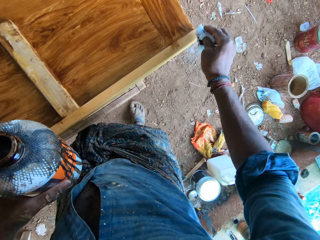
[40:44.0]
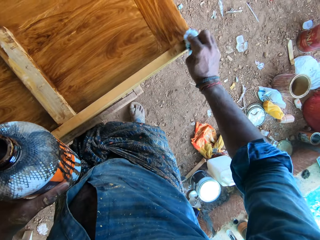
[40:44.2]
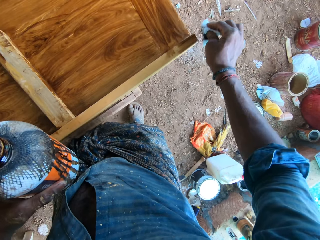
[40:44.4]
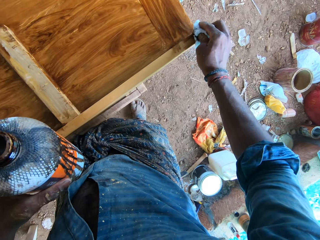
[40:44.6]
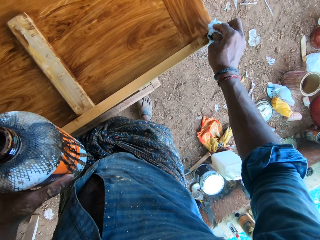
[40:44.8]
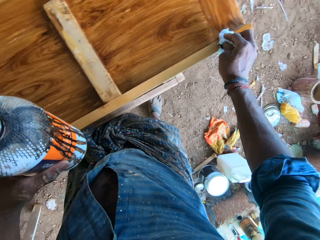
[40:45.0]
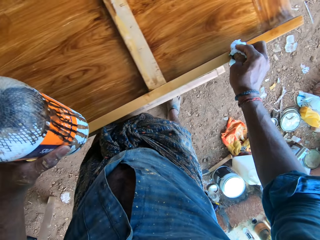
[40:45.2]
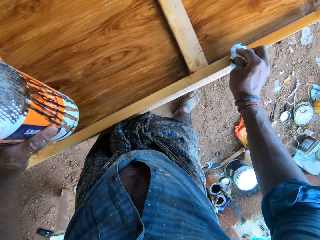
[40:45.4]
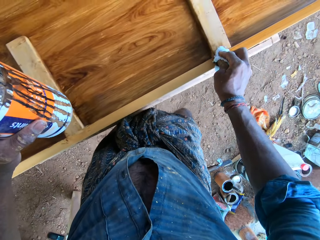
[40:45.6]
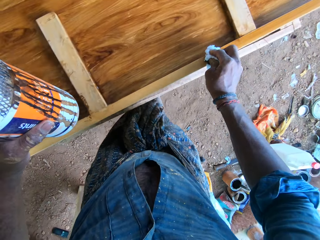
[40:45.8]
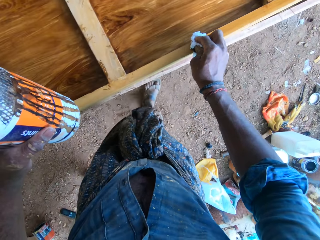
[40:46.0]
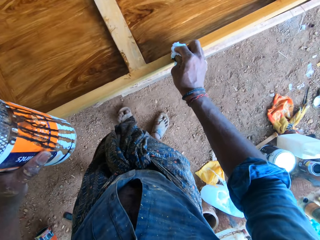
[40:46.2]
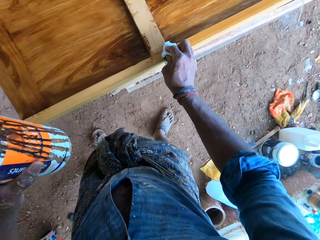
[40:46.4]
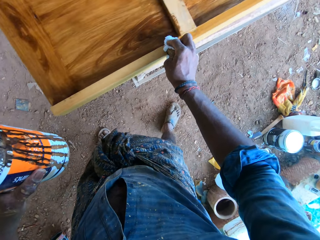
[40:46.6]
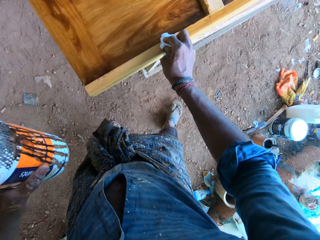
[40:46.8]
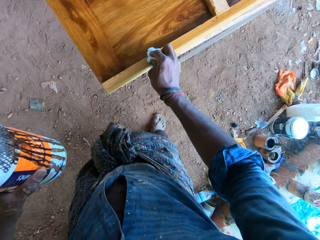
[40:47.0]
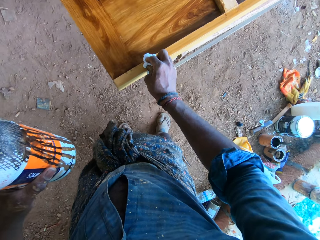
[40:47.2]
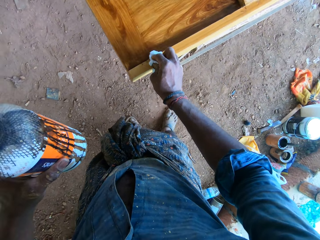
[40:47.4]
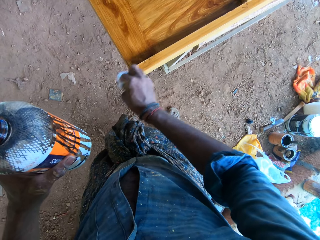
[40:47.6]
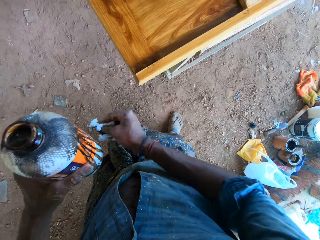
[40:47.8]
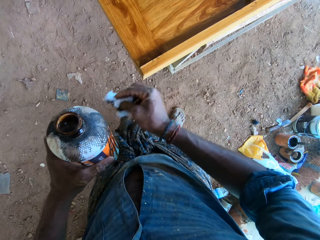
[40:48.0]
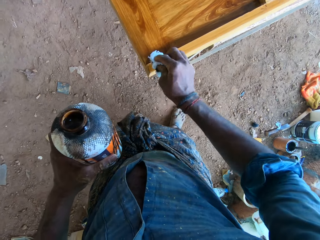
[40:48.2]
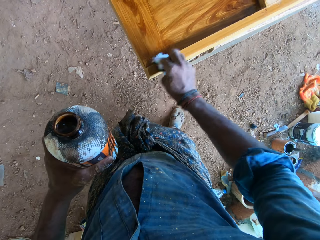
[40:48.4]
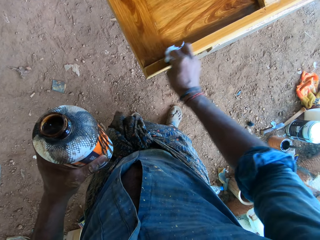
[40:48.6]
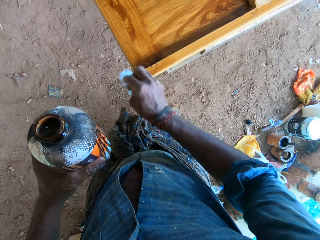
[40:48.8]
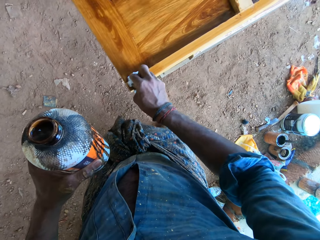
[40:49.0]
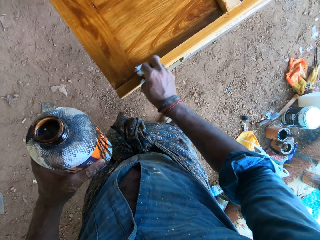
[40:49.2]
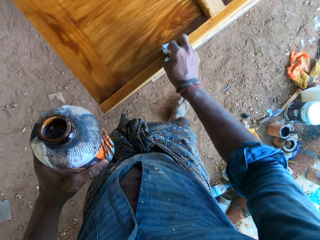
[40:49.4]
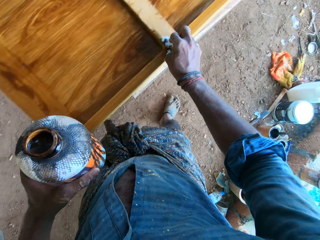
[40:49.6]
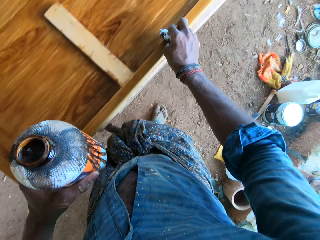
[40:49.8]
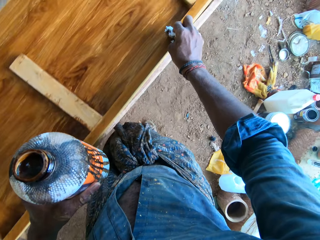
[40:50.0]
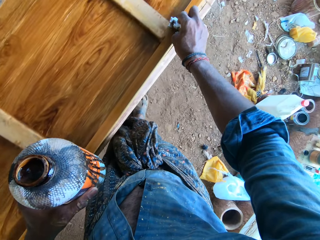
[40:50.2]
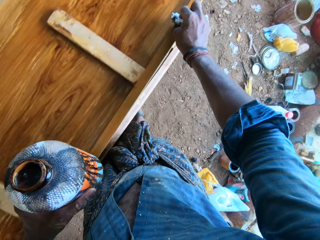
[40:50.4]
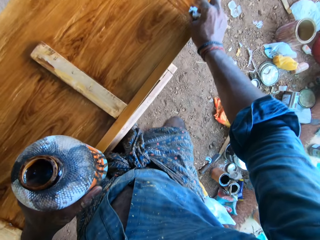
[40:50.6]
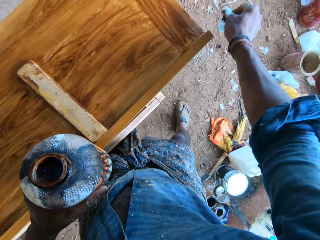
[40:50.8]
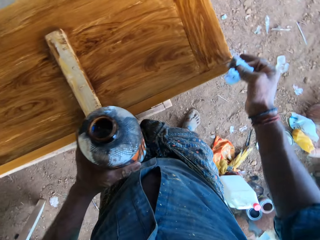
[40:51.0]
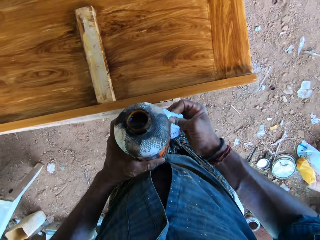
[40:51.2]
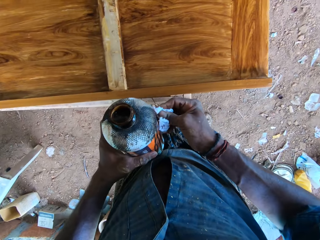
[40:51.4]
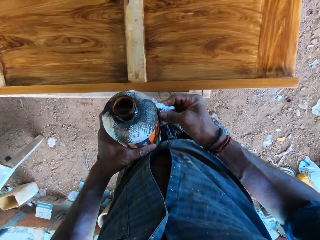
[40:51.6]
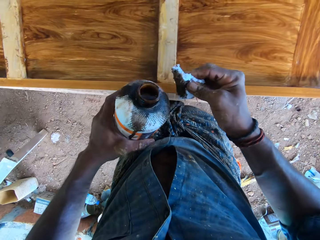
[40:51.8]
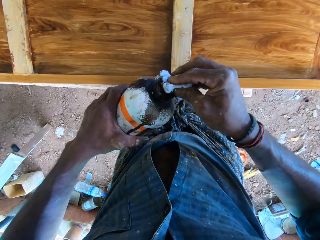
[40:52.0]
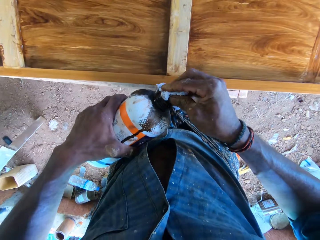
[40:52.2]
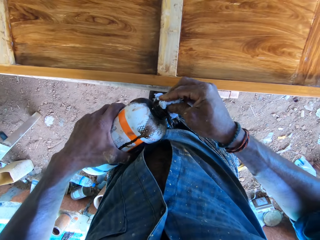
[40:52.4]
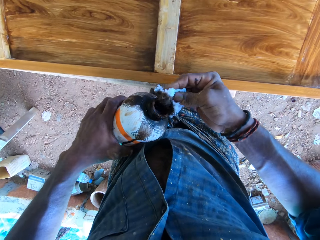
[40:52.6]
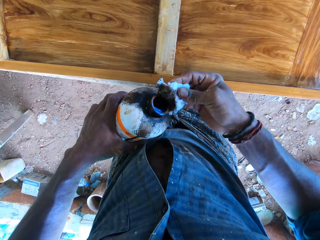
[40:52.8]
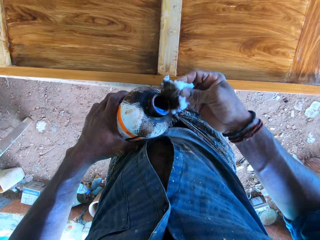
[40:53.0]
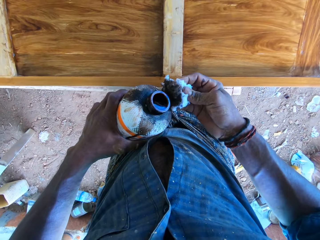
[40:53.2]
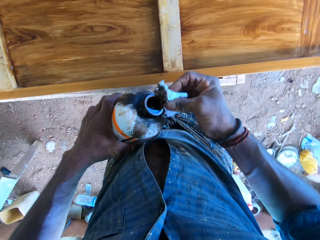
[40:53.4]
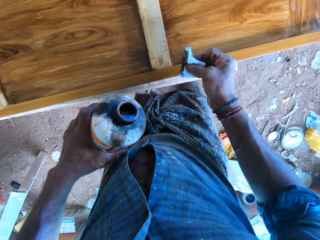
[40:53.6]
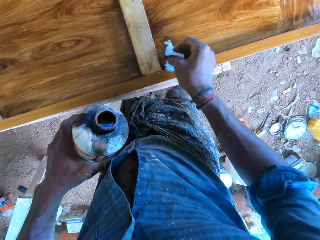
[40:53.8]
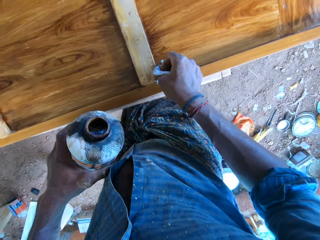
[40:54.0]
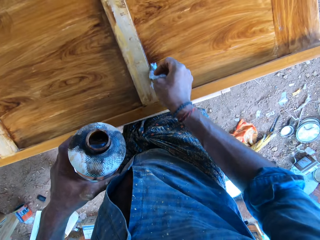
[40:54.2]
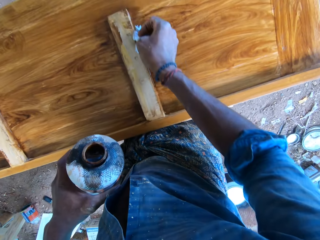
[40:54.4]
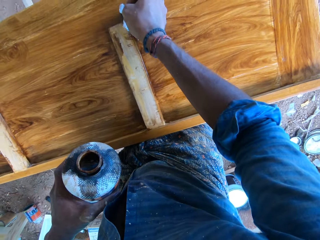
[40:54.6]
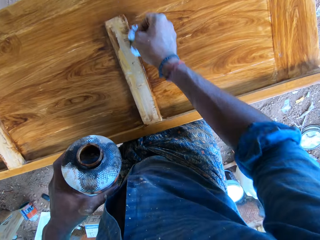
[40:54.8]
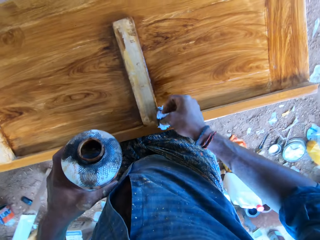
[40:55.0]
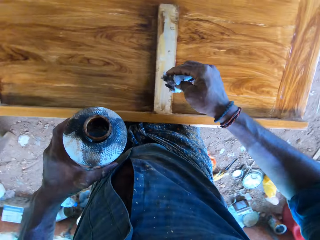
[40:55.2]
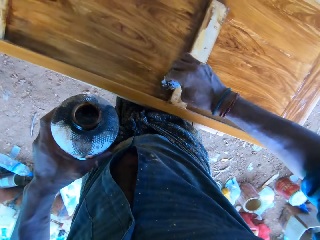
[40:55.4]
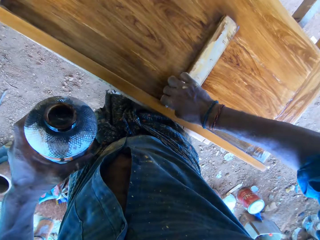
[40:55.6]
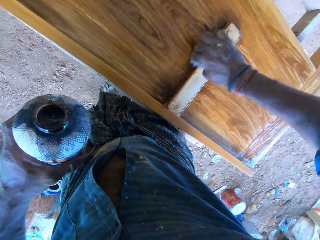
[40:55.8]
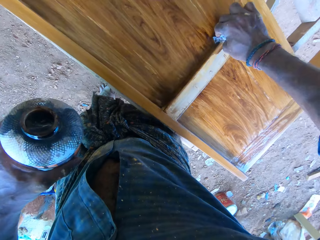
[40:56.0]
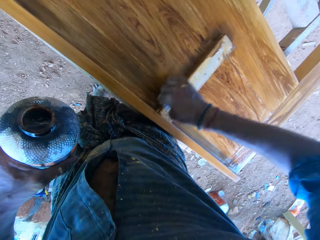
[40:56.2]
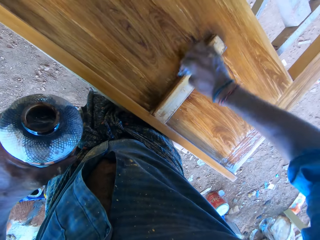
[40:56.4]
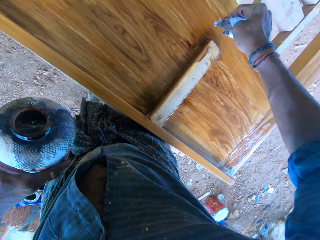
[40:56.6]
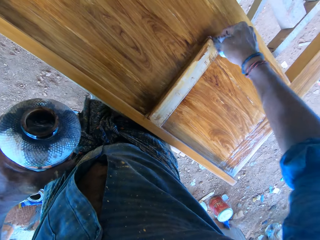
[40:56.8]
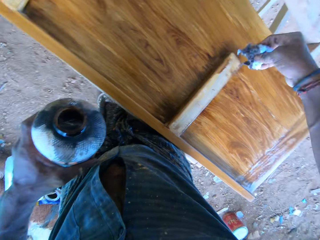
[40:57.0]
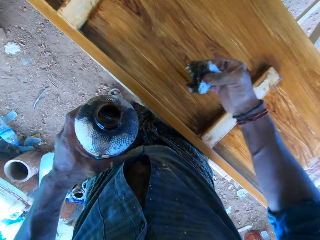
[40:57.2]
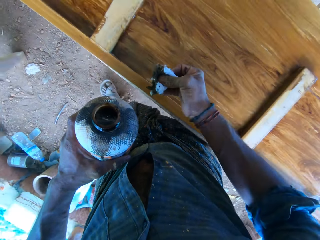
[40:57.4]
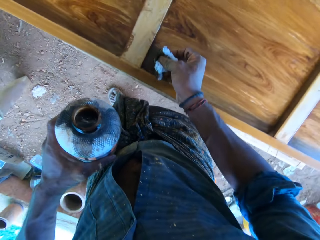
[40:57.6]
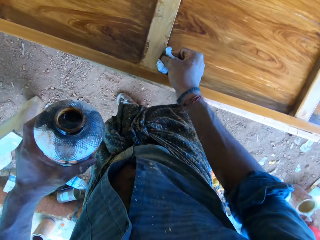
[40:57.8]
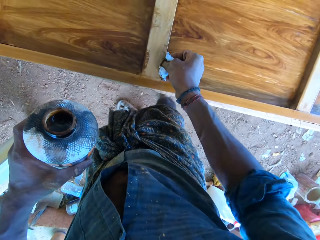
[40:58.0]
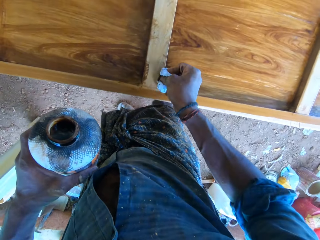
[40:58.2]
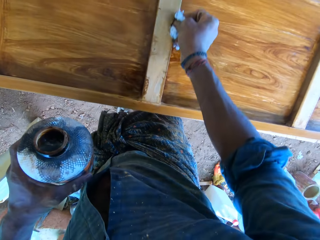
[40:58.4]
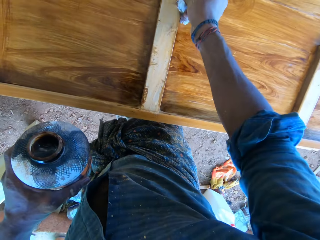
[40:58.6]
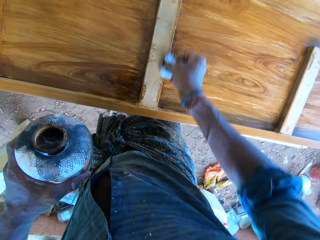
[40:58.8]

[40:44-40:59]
The camera wearer polishes the wooden board on the workbench frame with the piece of muslin in his right hand. He touches the bottle of wood polish in his left hand with the cotton wool in his right hand. He pours the wood polish from the bottle of wood polish in his left hand on the cotton wool in his right hand. He polishes the bed frame side panel on the wooden frame on the ground with the wood polish on the cotton wool in his right hand.

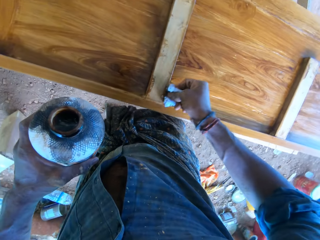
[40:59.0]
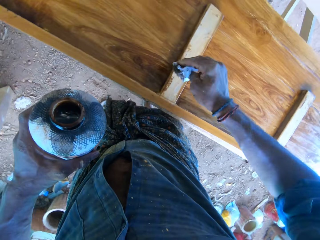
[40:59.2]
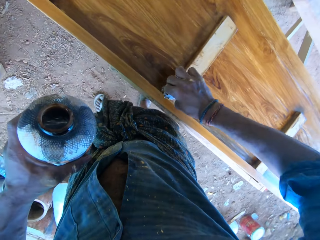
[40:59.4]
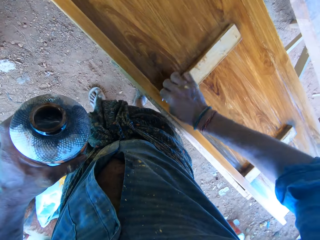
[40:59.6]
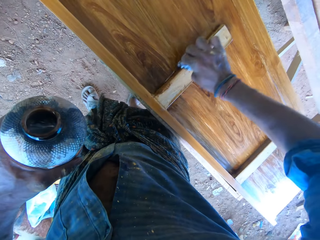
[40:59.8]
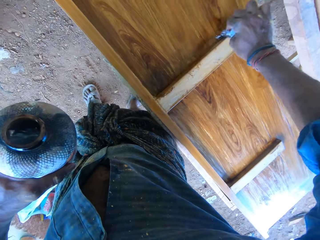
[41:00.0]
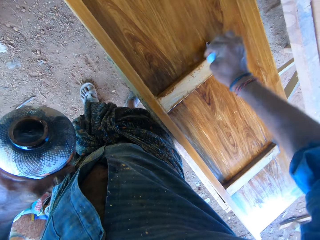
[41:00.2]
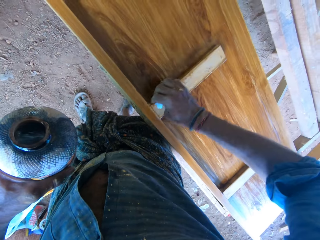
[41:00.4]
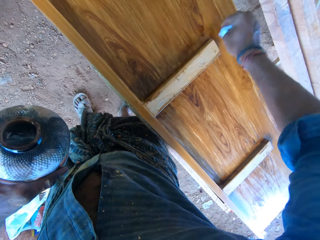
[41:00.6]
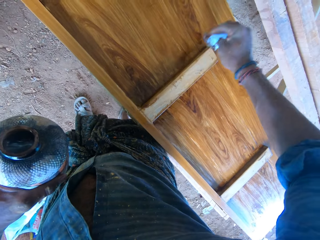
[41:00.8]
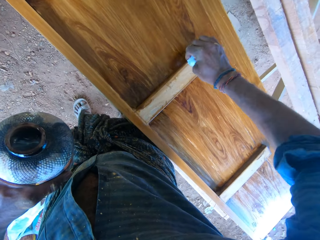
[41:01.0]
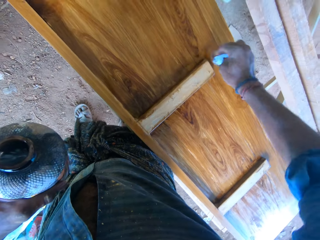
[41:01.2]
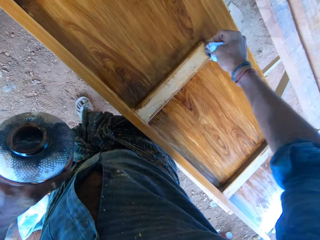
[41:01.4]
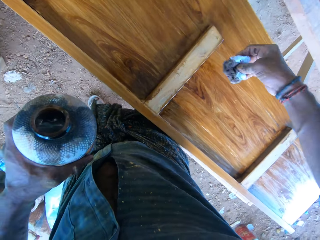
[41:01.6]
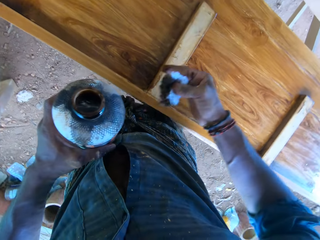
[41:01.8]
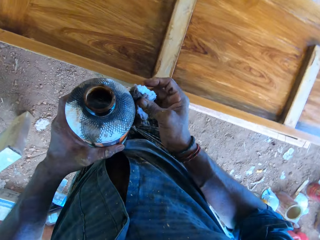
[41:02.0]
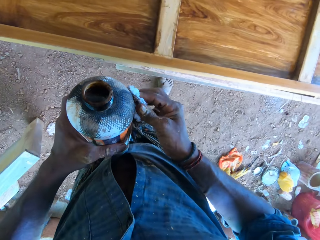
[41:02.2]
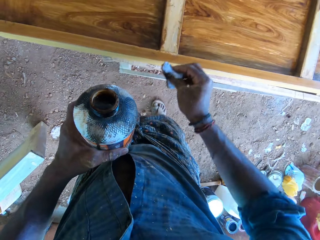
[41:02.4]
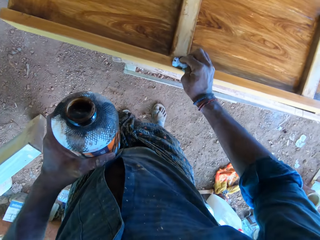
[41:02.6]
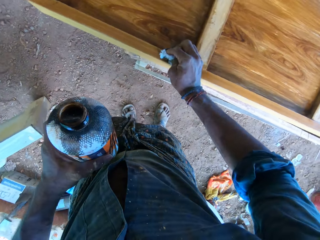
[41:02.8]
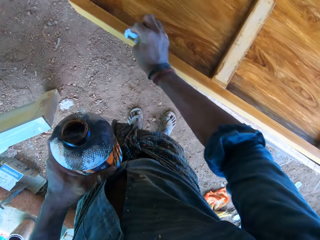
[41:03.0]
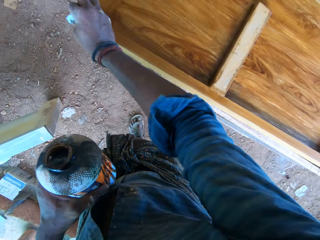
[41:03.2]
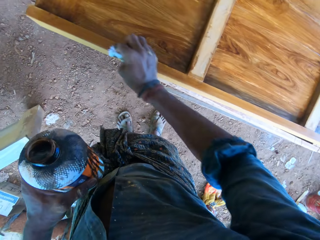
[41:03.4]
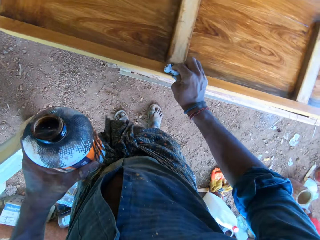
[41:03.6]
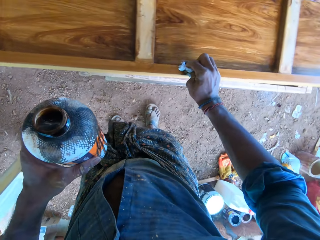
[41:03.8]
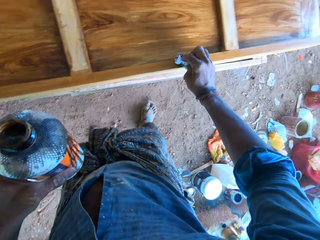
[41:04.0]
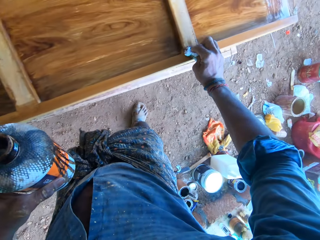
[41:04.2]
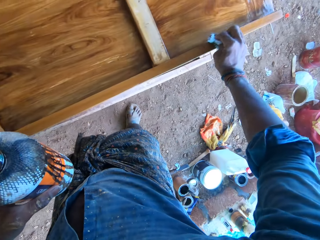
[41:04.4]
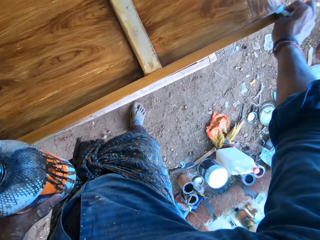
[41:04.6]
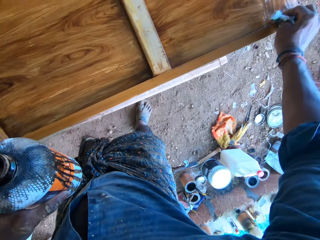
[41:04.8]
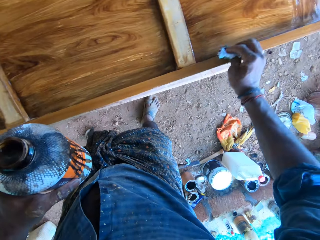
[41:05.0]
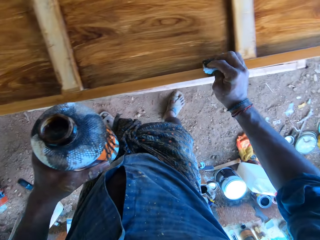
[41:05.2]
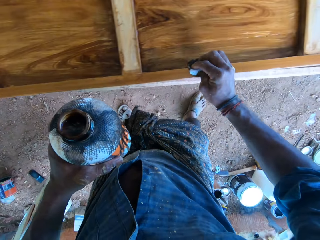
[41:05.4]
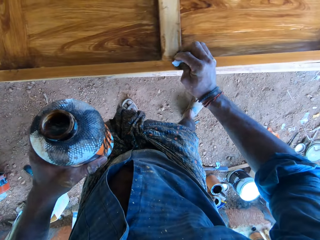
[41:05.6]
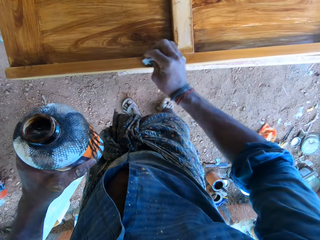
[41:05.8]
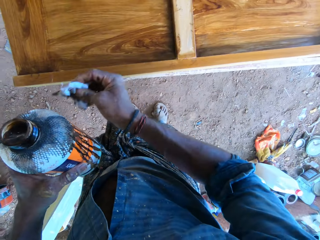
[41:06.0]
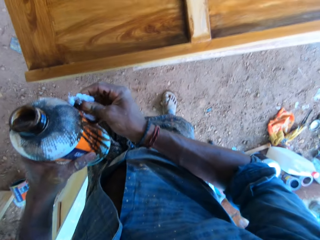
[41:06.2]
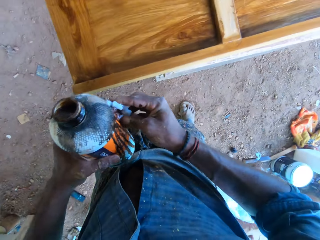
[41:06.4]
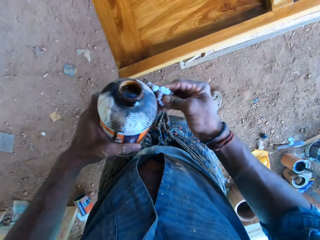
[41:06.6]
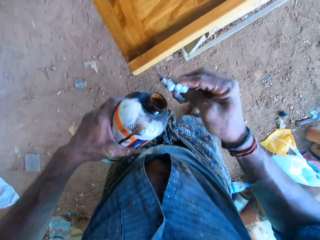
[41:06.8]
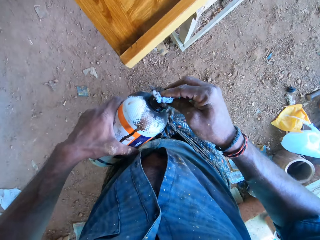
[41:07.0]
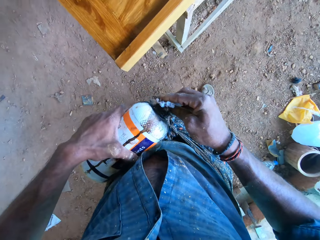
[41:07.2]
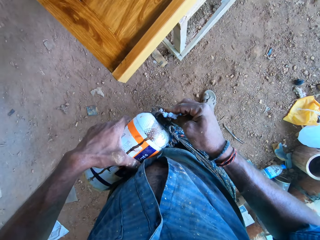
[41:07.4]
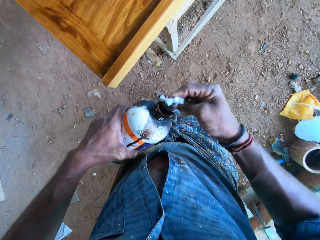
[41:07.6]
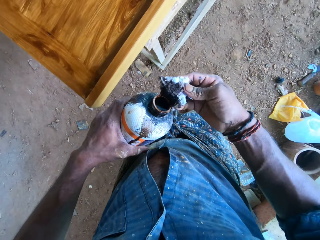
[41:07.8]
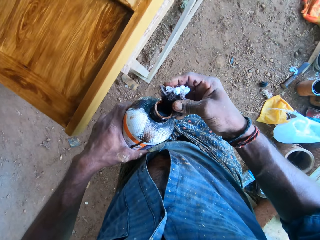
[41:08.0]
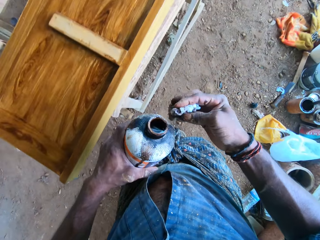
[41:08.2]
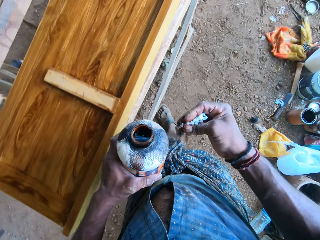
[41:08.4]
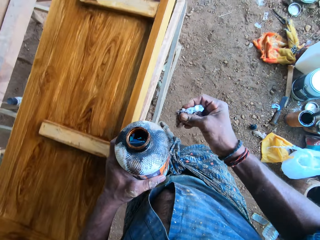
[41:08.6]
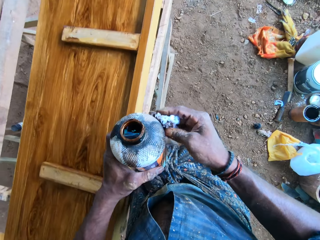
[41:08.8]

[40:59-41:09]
The camera wearer flips the cotton wool on the bottle. He touches the bottle of wood polish in his left hand with the cotton wool in his right hand. He polishes the bed frame side panel on the wooden frame on the ground with the wood polish on the cotton wool in his right hand. He touches the bottle of wood polish in his left hand with the cotton wool in his right hand again. He pours the wood polish from the bottle of wood polish in his left hand on the cotton wool in his right hand. He adjusts the cotton wool in his right hand.
